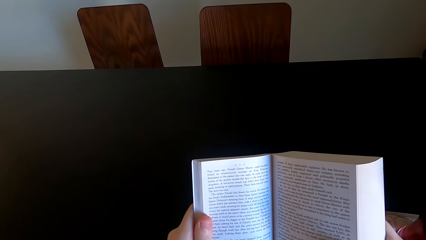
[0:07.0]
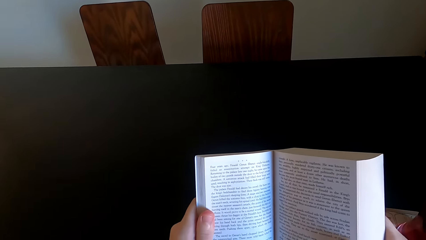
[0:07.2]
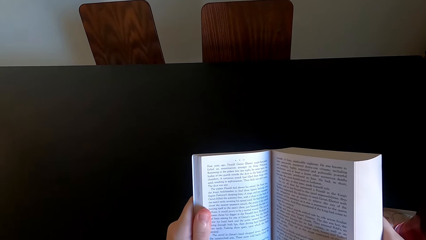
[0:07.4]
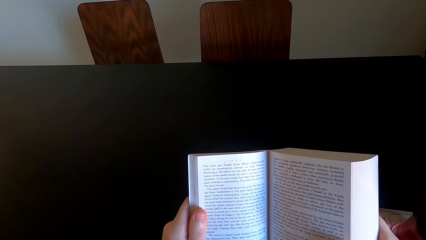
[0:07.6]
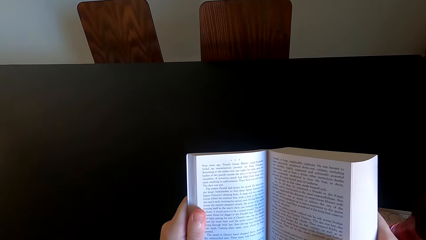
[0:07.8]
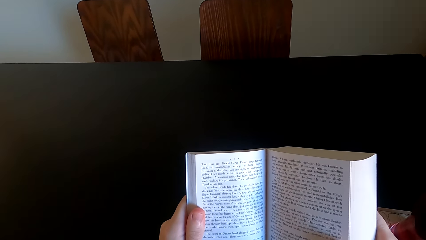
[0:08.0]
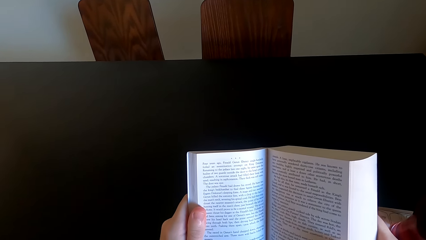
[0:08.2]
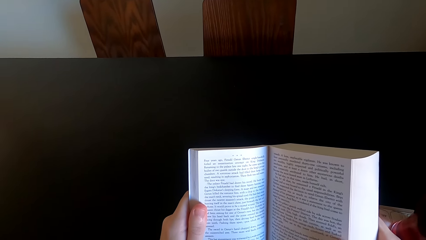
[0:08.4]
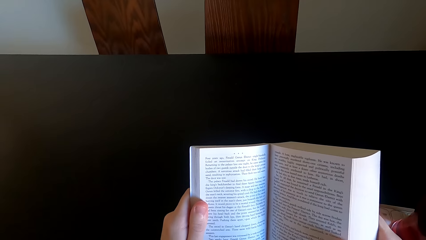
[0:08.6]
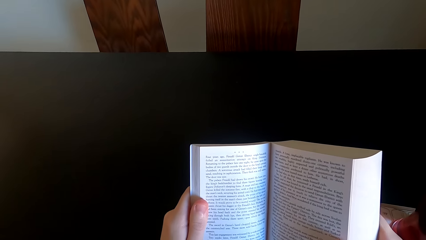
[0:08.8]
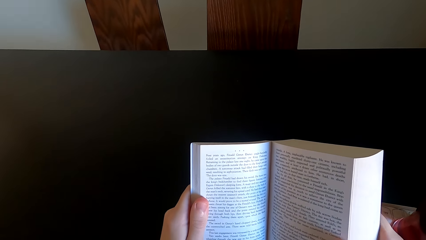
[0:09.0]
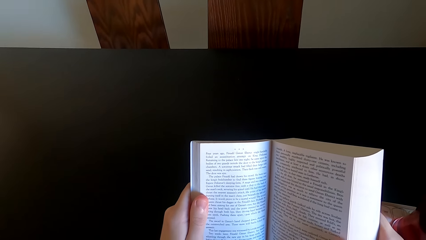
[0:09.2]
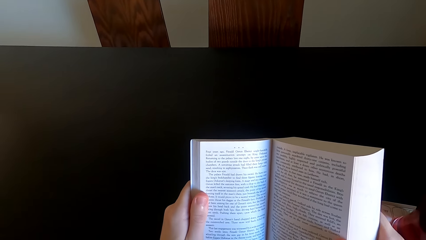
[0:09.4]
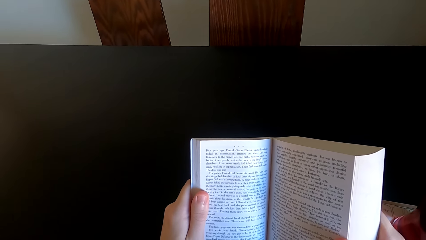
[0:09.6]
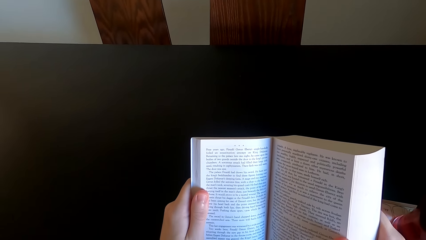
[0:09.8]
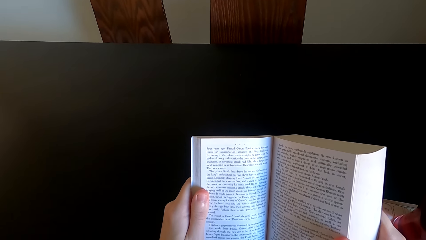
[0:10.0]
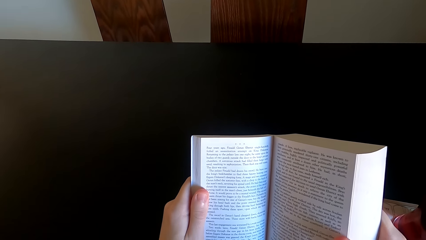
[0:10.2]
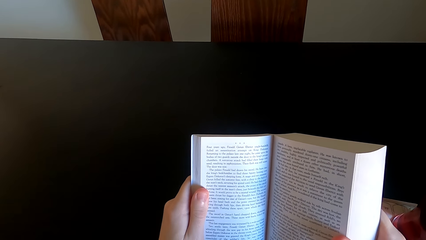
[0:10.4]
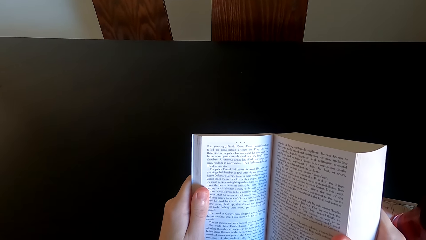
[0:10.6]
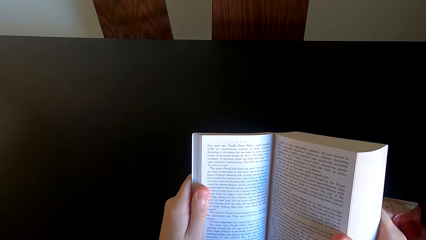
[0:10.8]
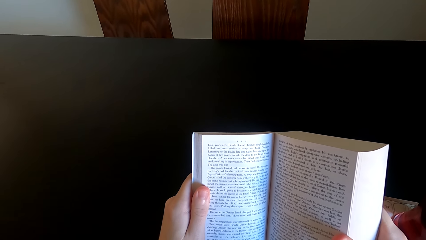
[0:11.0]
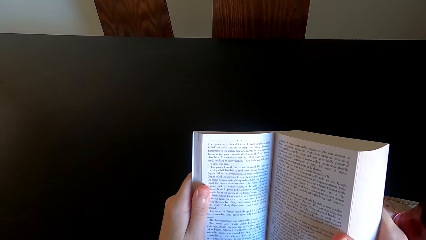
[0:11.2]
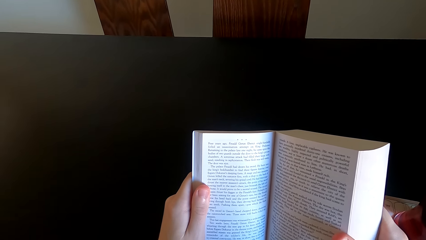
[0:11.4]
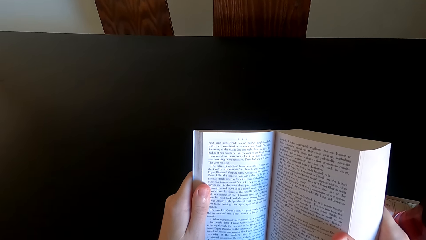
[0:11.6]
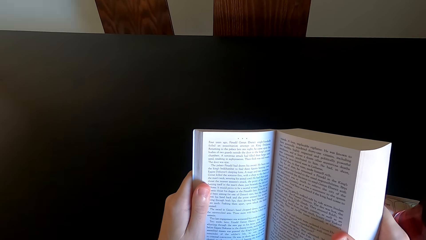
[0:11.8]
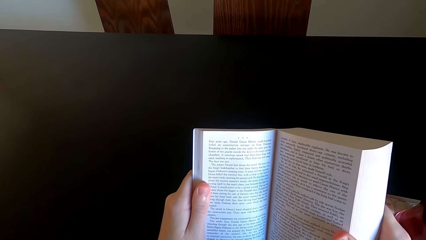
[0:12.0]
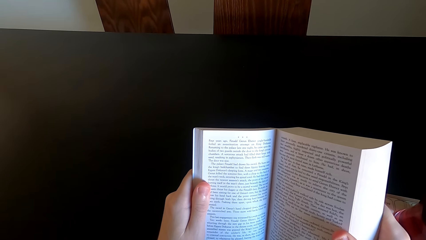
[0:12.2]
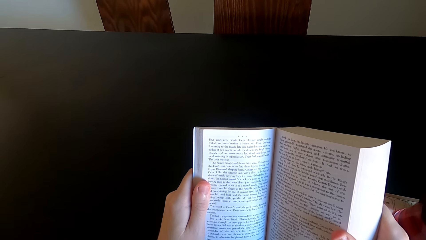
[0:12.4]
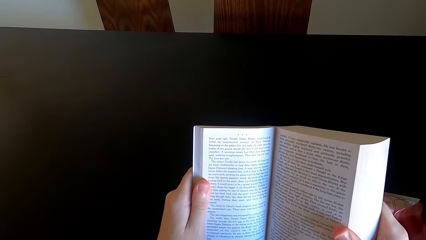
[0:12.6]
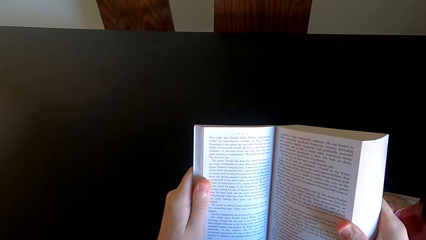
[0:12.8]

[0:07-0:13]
The camera wearer reads a book.

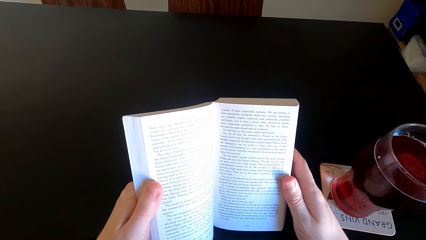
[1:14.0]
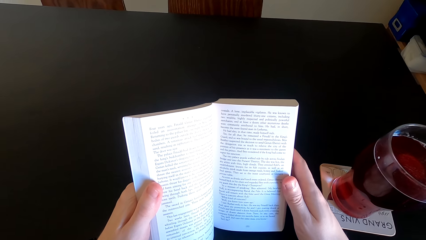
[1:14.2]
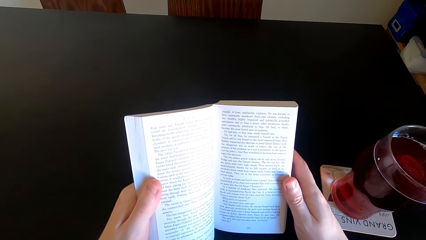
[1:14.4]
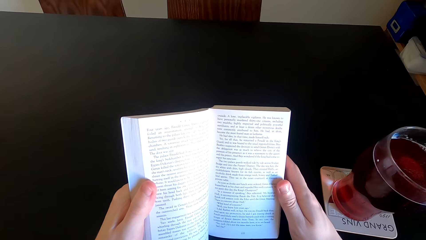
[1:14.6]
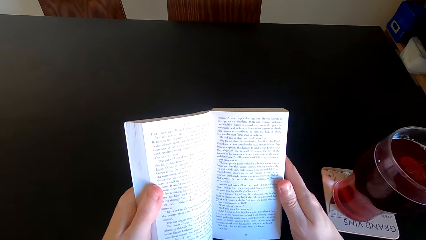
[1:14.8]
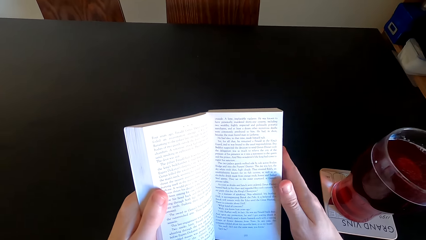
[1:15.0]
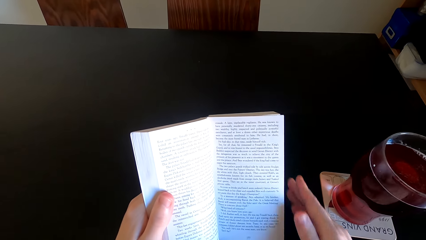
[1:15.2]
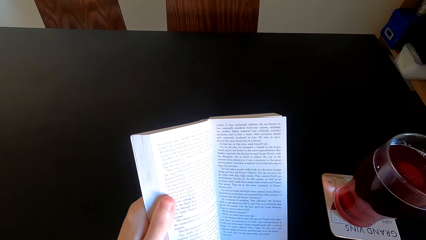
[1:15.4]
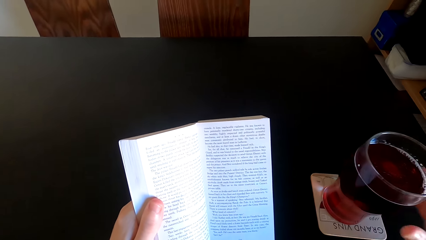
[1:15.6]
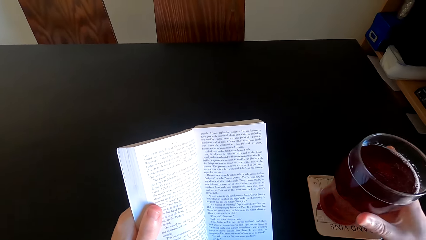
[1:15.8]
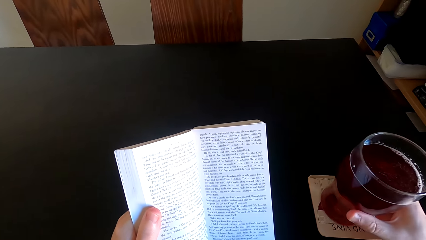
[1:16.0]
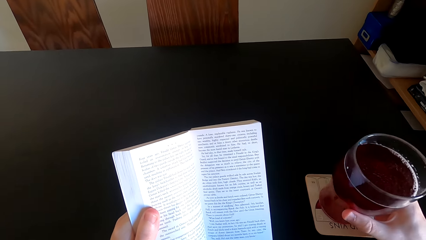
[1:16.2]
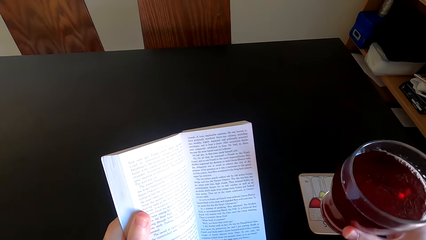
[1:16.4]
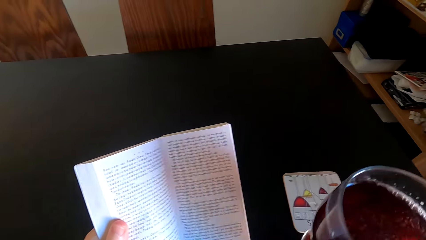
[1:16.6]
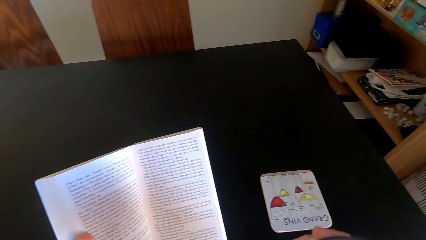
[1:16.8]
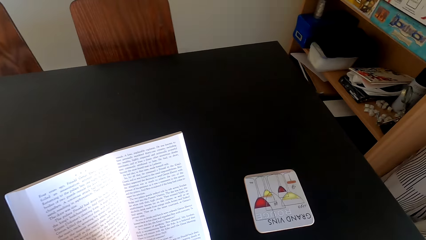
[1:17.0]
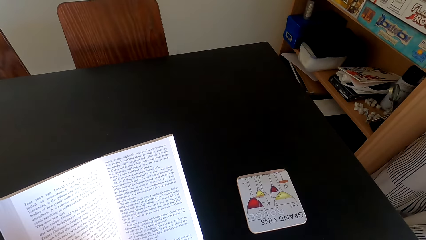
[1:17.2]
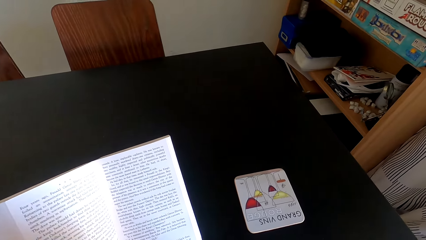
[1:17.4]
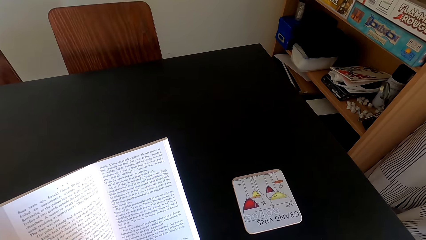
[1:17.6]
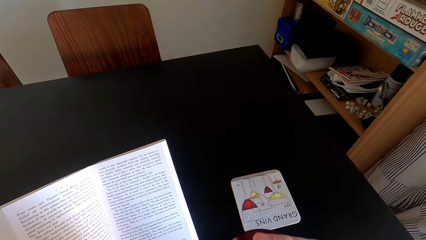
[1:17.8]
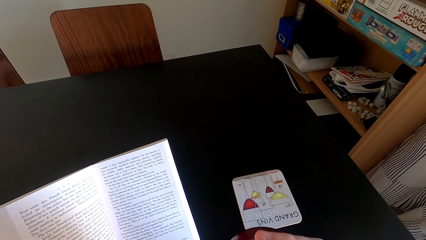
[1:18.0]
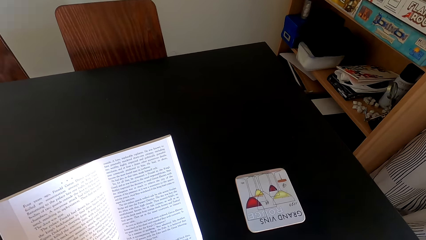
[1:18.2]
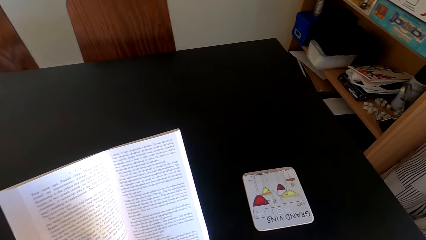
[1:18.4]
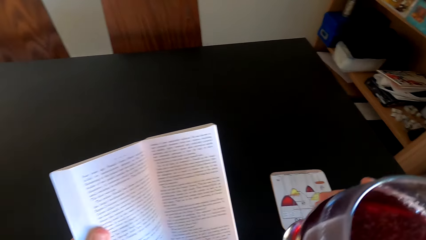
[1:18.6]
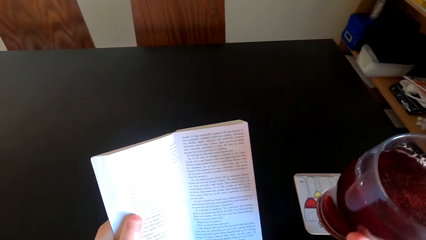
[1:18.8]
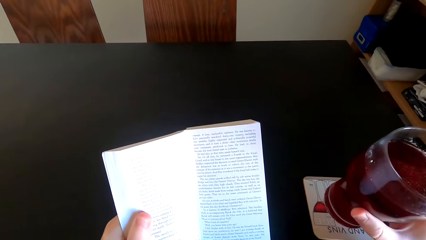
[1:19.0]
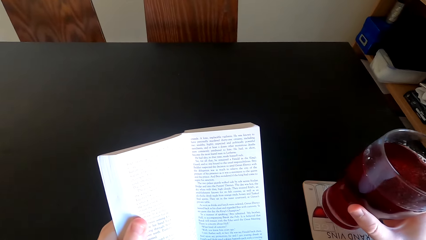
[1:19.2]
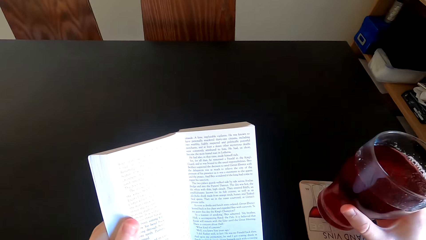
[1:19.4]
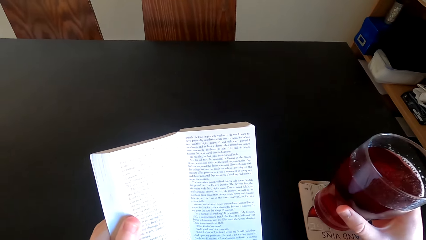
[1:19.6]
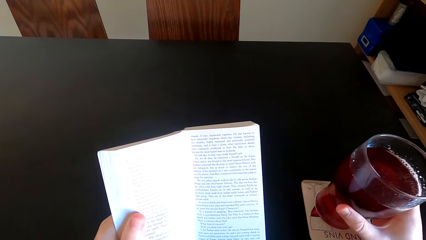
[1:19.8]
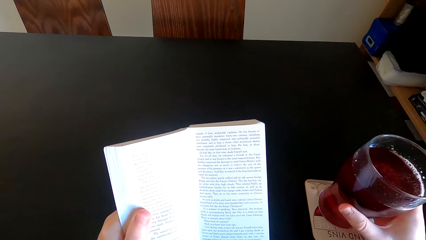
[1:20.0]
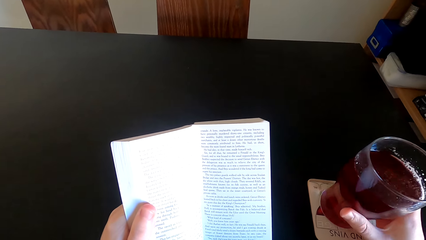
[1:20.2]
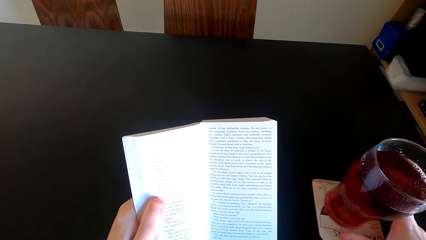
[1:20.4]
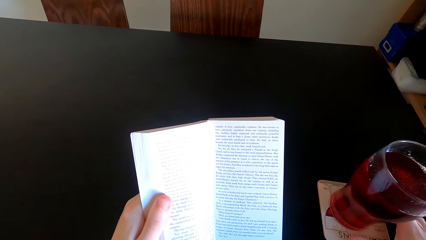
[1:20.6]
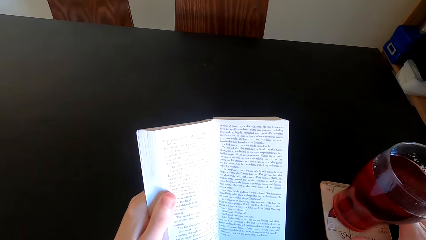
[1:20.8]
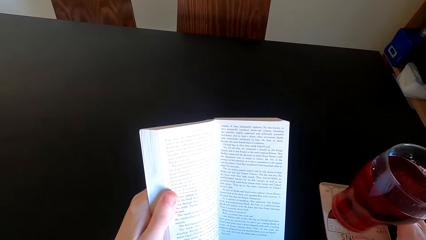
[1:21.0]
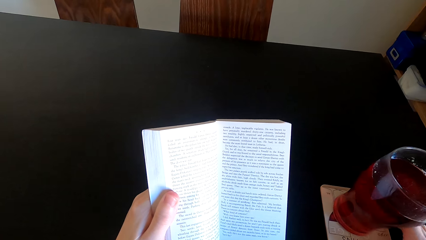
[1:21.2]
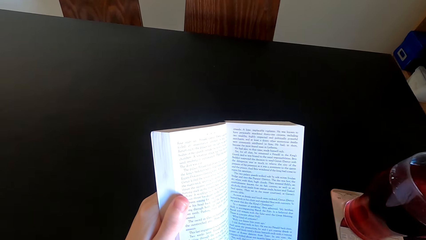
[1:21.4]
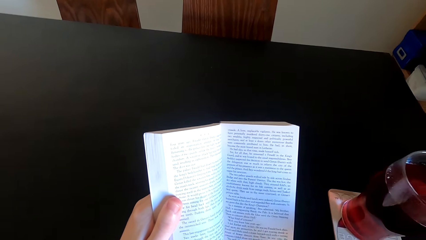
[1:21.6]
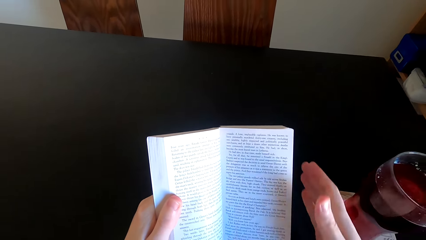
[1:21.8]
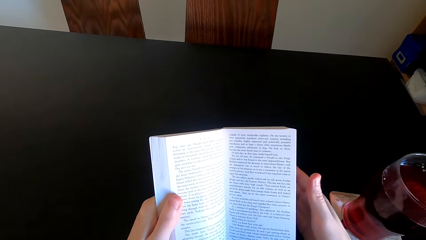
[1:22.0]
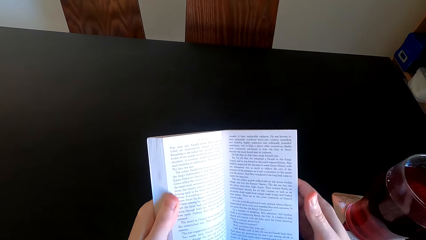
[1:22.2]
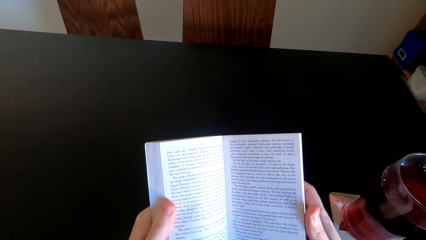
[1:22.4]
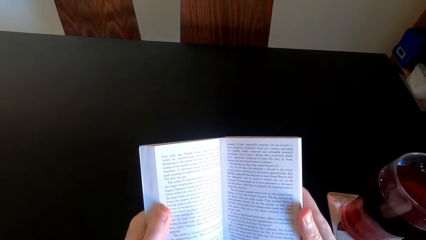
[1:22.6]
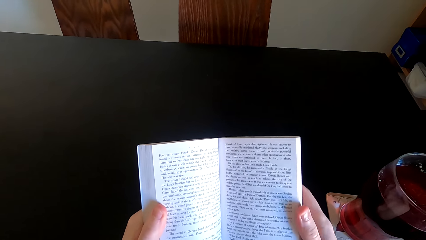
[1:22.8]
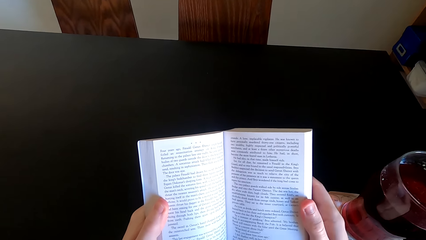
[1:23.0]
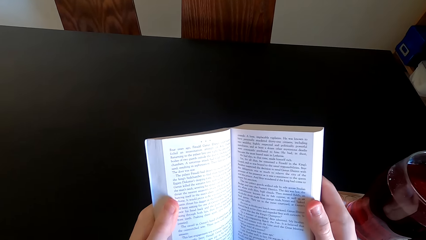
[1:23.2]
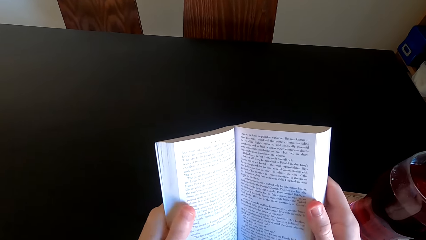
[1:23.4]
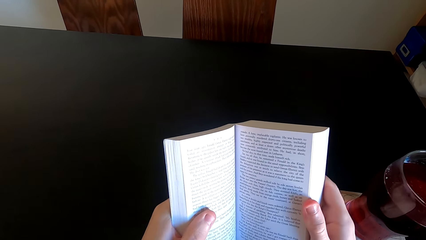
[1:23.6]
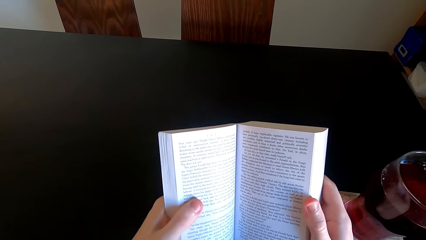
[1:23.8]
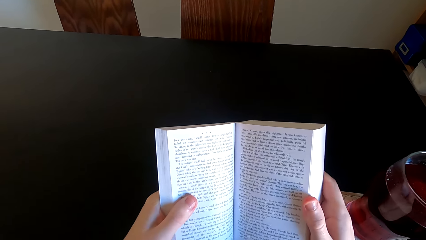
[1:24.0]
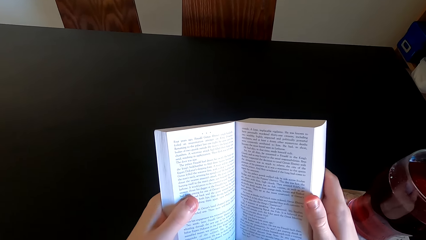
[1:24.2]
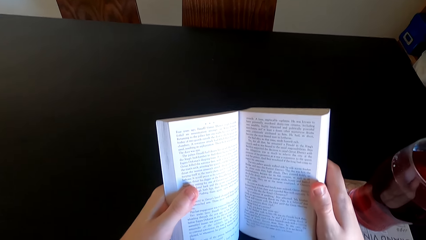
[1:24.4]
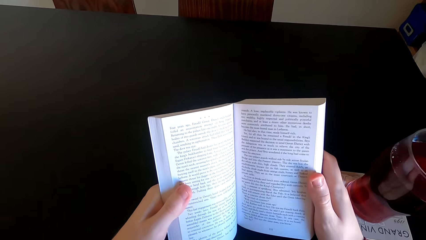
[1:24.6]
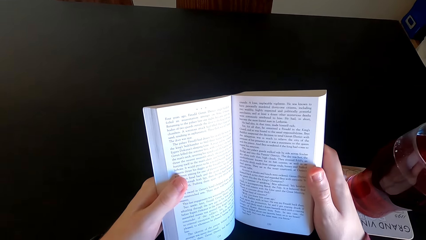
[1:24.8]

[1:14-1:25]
The camera wearer picks up a glass of wine from the table. They look around and taste the wine in the glass. They hold a book with both hands, put the glass down on the table, and read the book.
